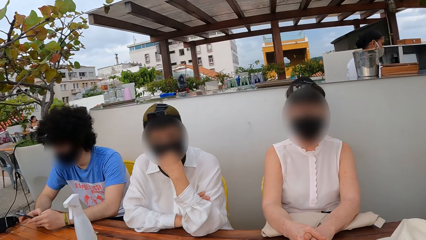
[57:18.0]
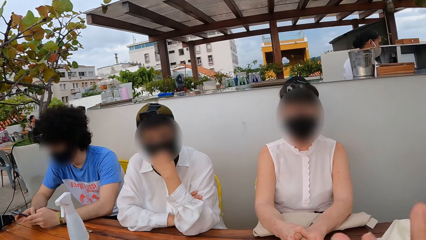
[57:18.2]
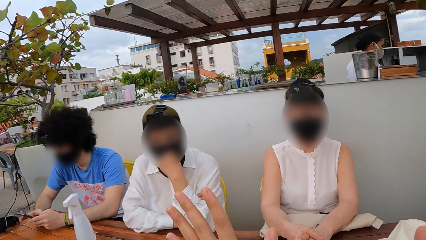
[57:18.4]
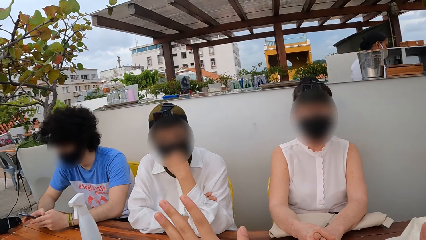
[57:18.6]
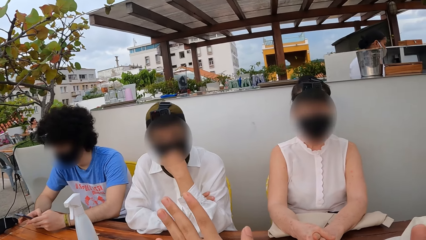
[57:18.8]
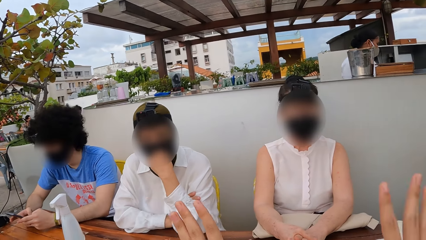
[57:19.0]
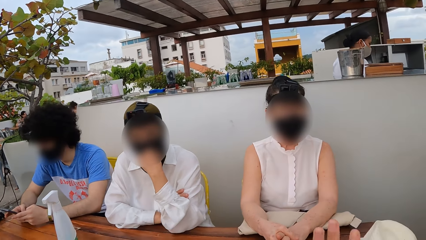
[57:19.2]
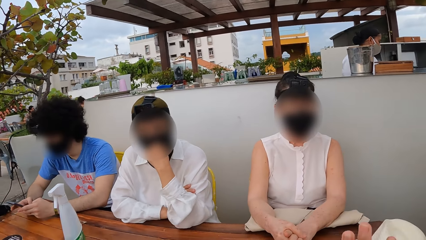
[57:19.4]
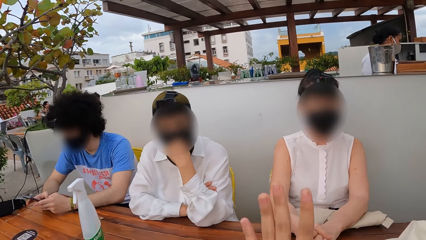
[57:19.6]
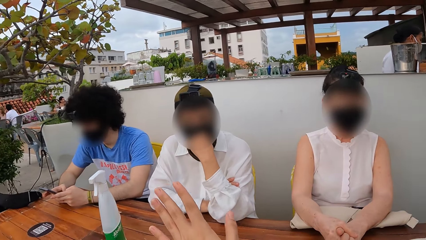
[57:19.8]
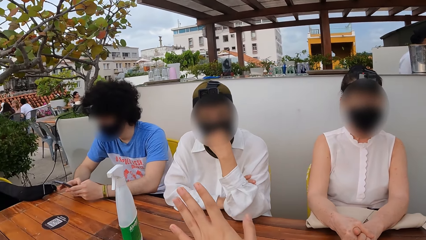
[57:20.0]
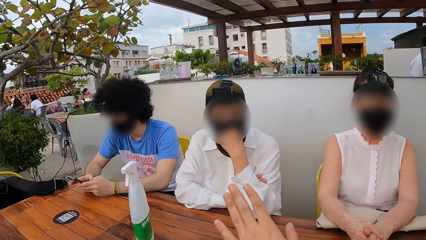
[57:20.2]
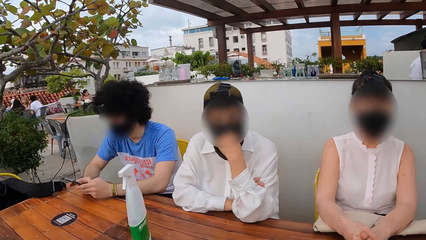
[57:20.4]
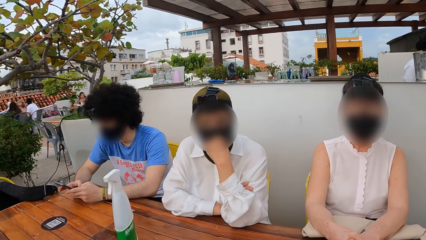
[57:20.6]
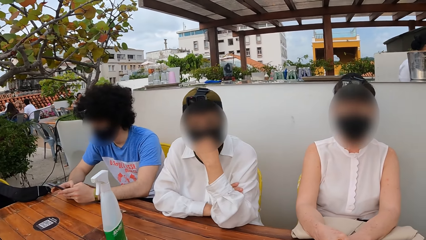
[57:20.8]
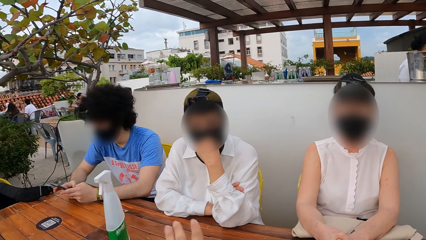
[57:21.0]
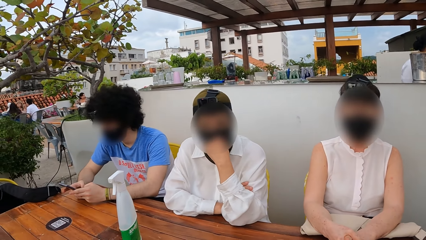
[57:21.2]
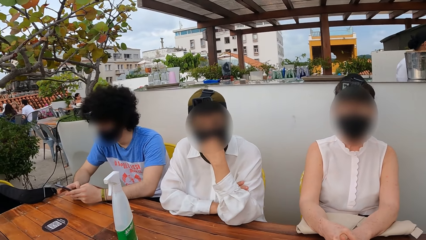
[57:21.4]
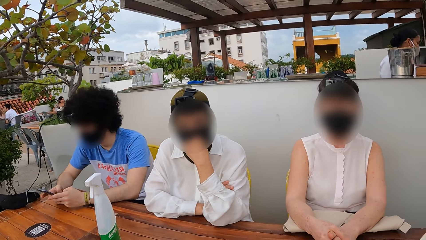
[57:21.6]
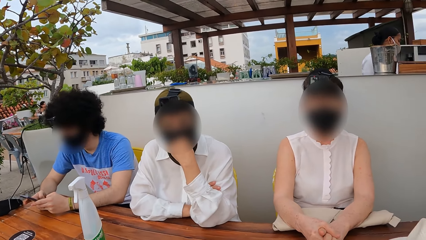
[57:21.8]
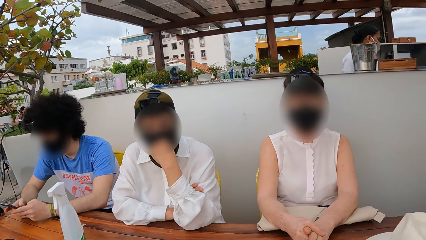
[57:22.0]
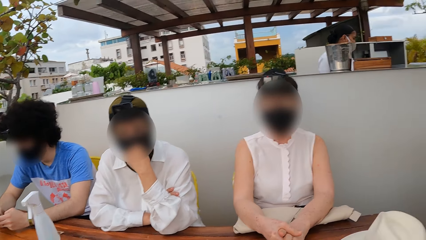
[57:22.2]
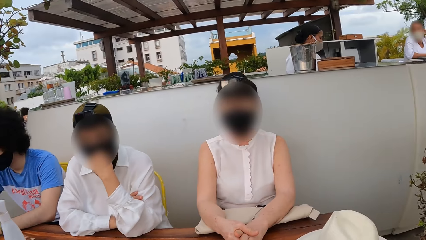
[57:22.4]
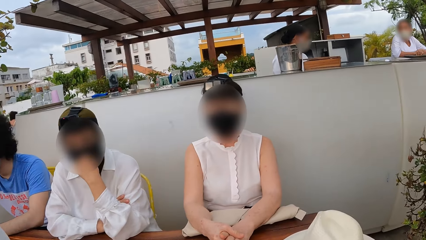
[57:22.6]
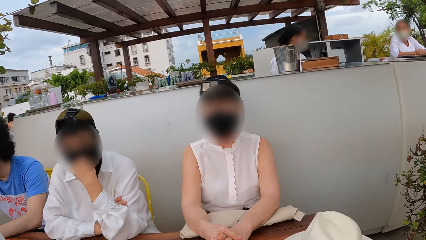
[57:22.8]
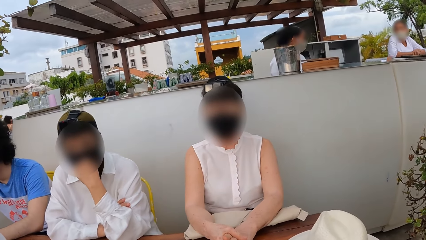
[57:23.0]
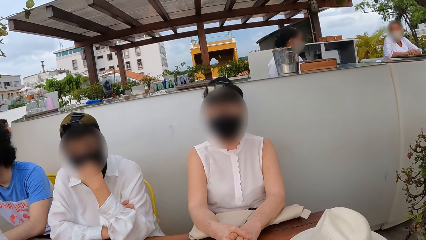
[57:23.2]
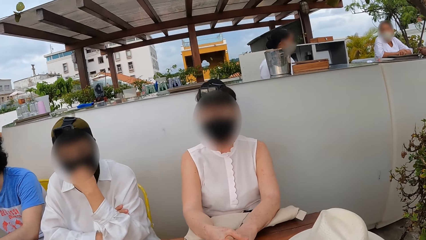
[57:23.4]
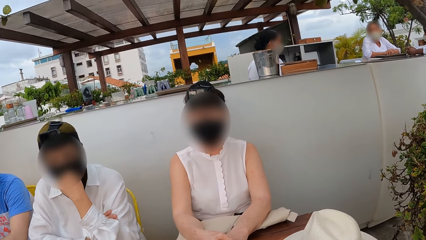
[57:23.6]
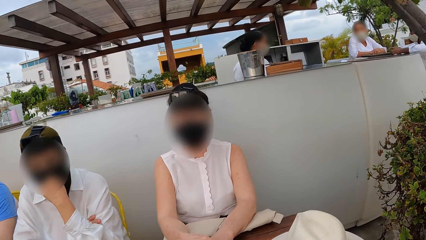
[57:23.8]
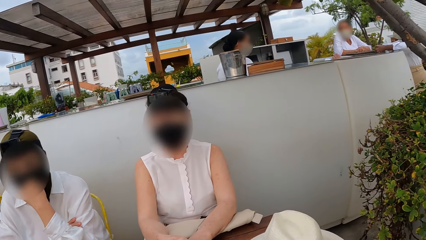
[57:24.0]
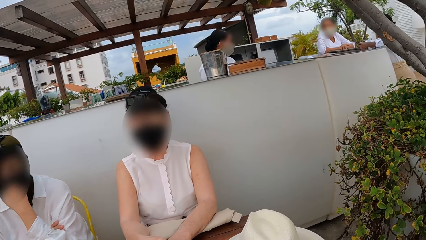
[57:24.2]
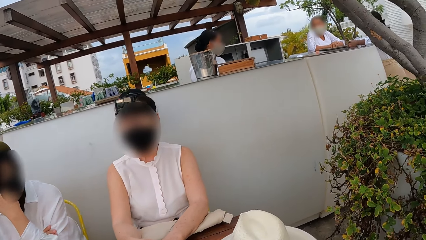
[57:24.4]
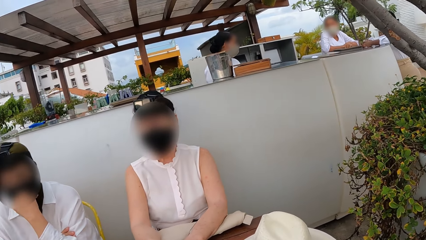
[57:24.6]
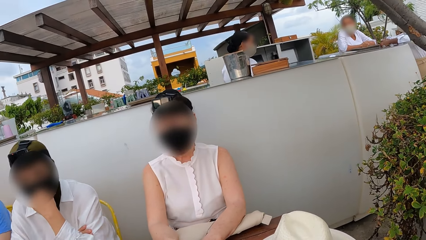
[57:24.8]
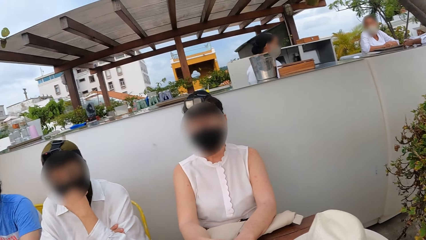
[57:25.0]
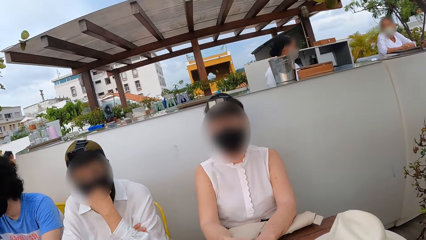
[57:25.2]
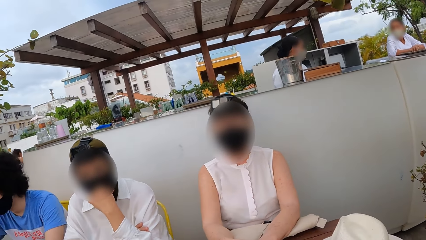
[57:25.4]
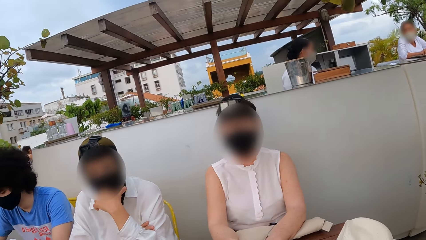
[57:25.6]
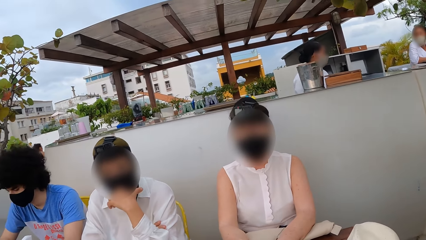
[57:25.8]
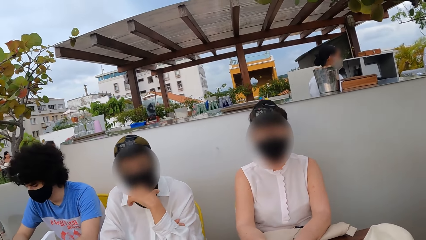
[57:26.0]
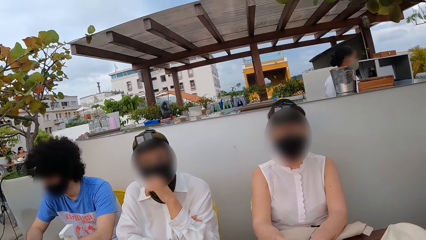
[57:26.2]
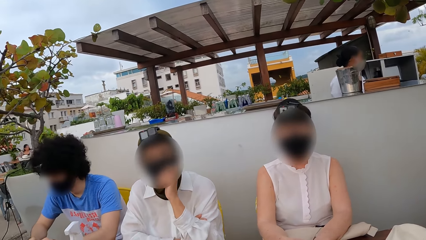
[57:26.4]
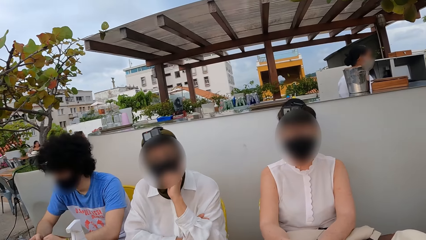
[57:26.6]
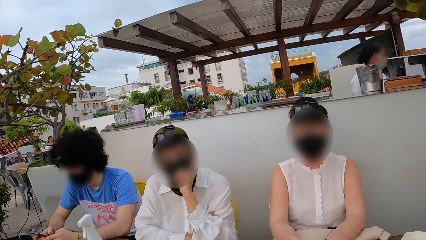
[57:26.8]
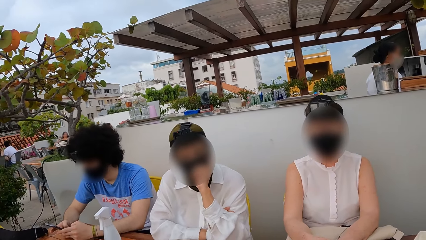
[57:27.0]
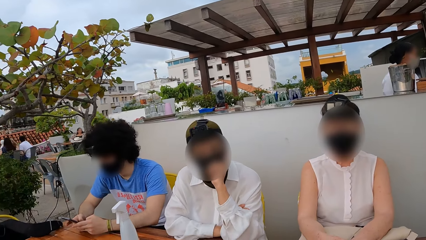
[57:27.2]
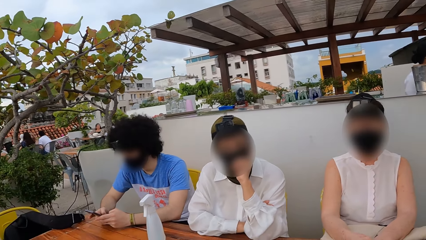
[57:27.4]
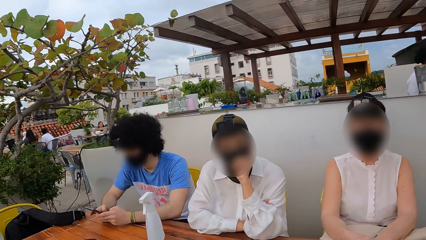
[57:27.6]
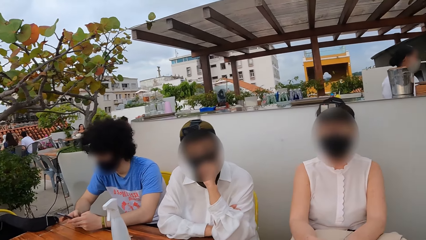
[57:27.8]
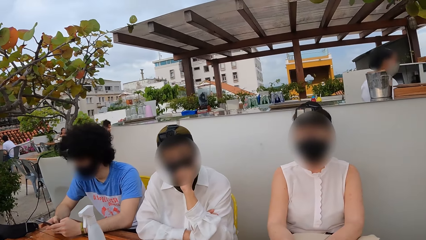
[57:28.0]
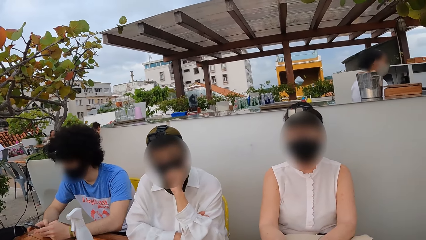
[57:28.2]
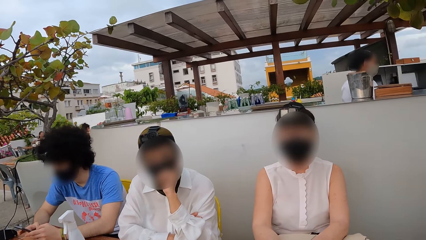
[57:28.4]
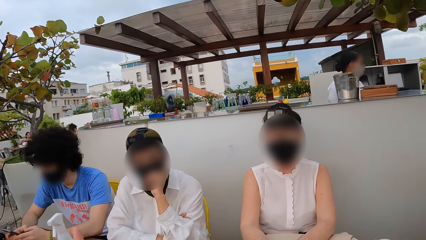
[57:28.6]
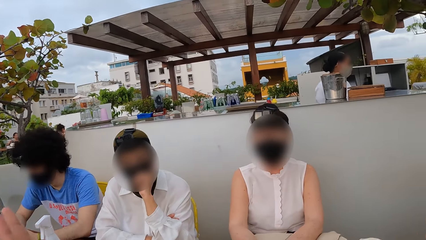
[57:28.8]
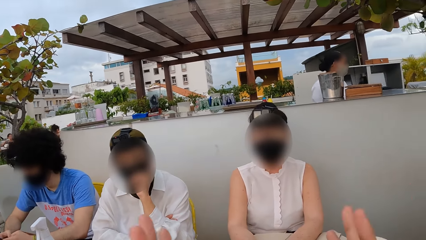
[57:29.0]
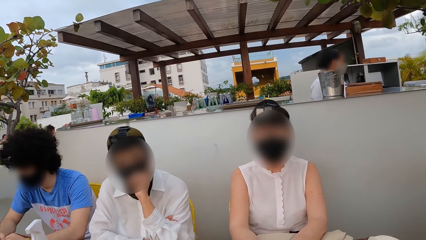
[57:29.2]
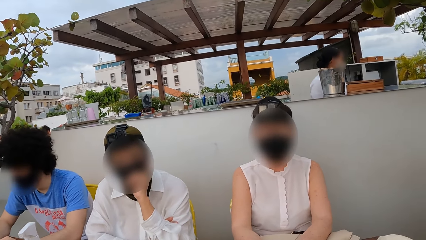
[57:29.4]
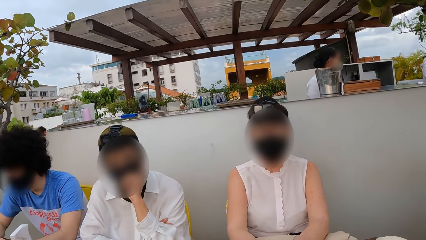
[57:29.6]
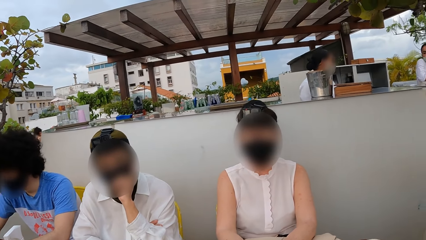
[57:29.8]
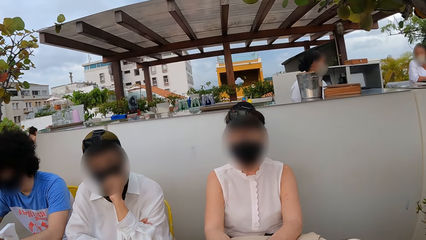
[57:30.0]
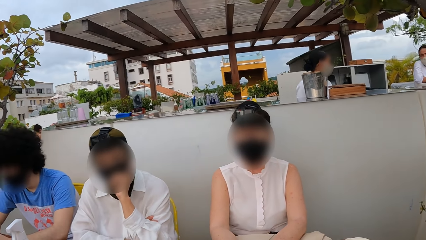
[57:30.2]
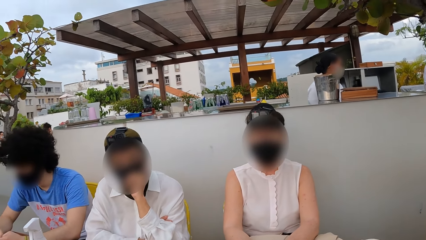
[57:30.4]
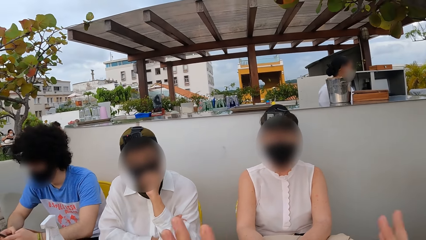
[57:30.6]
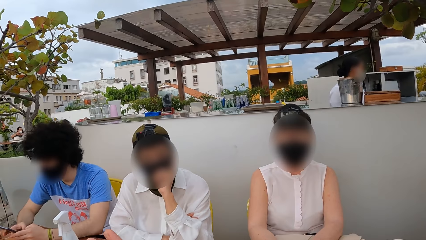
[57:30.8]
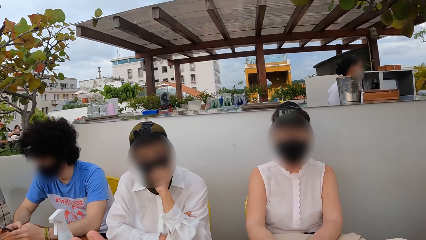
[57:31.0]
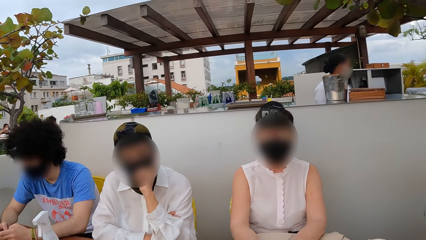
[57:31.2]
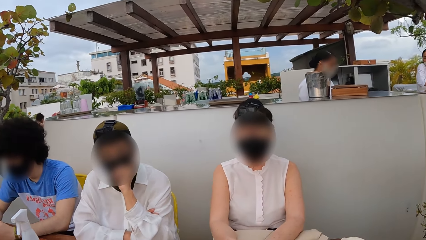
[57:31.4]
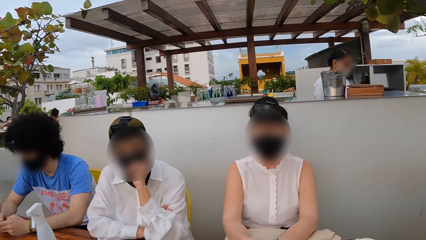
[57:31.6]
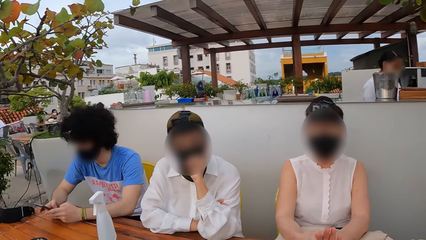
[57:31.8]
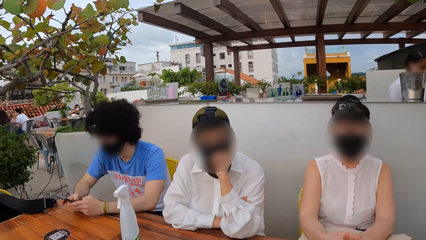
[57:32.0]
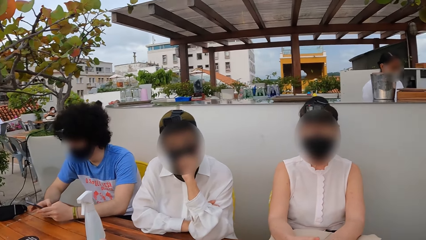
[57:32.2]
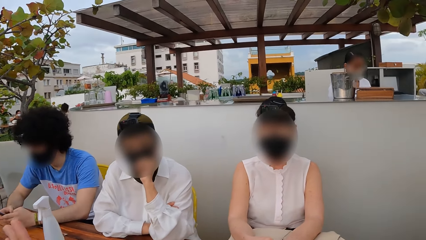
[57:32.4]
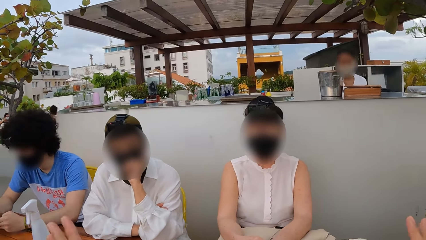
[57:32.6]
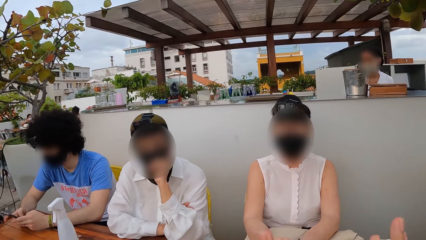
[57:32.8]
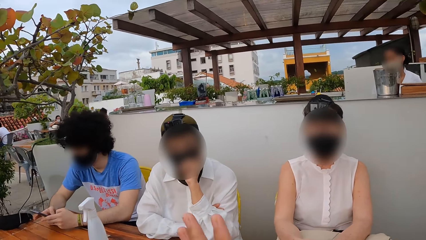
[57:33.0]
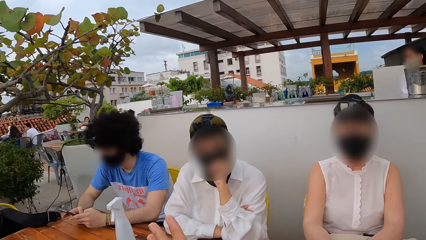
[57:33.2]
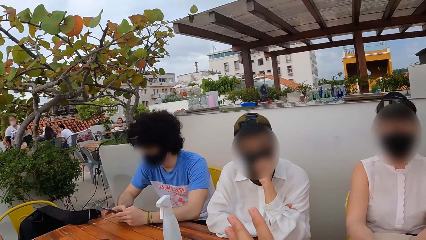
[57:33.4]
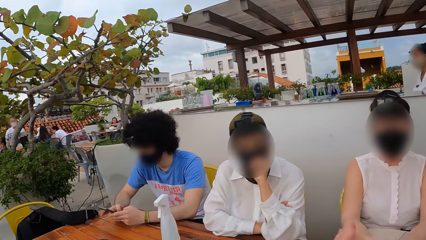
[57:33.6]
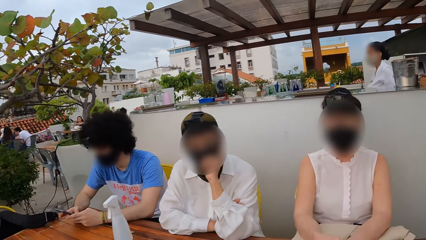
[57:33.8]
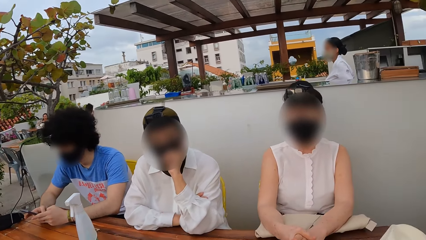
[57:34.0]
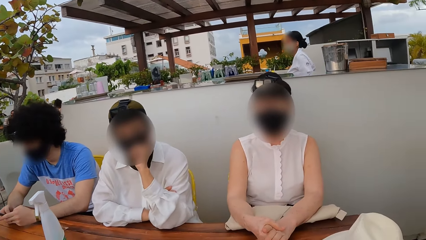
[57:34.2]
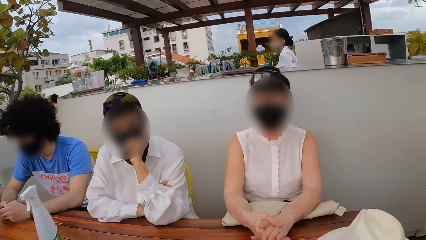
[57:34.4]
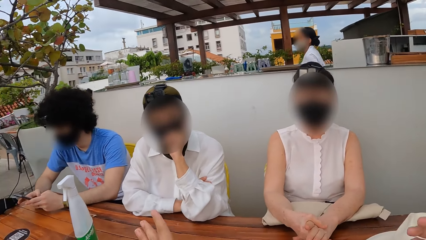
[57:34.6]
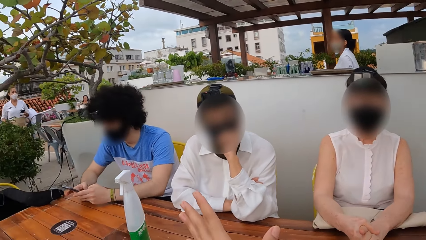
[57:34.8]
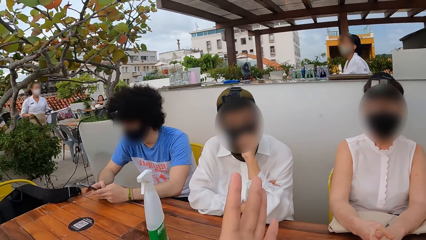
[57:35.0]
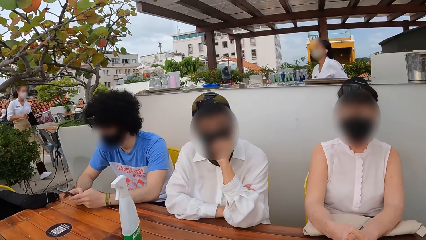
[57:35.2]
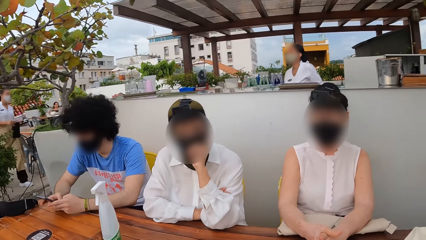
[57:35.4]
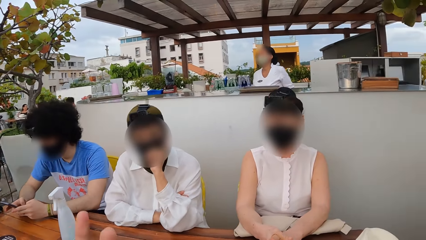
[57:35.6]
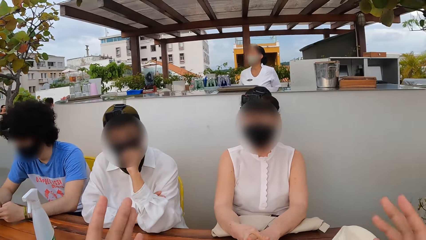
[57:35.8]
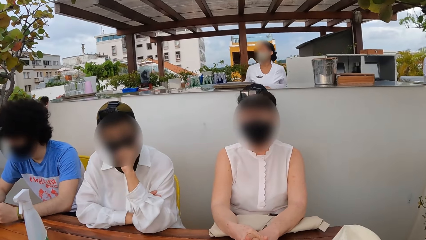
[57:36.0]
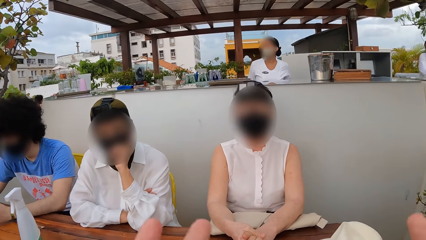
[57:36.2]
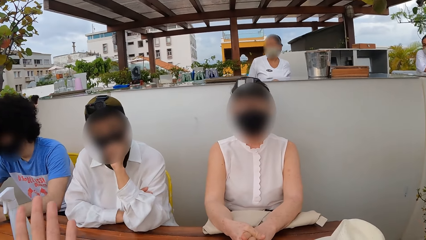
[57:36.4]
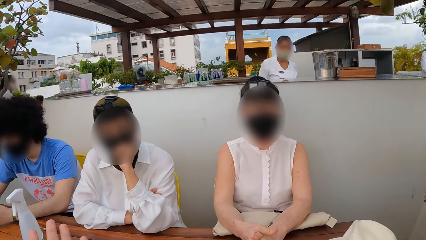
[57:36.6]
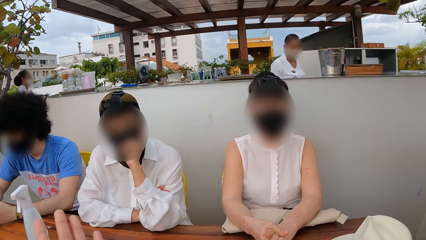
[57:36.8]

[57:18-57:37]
The camera wearer stretches a hand. They sway hands. They look around. They stretch a hand, look around, and stretch a hand.
